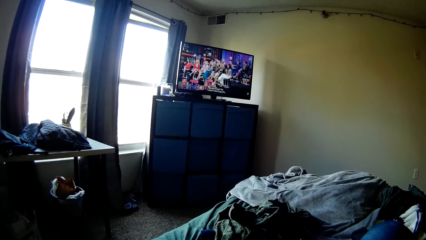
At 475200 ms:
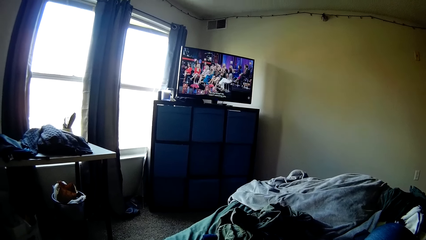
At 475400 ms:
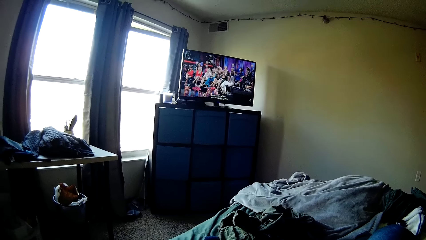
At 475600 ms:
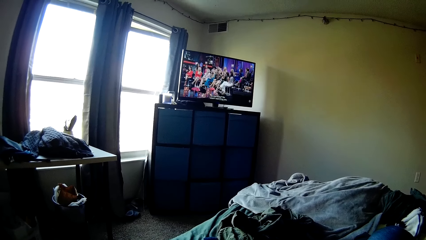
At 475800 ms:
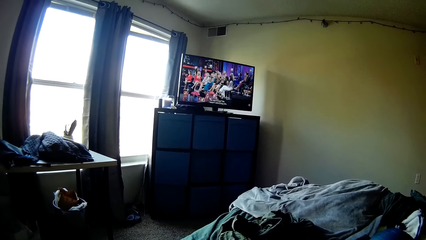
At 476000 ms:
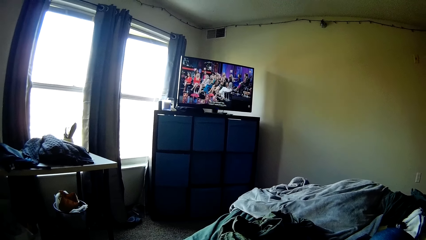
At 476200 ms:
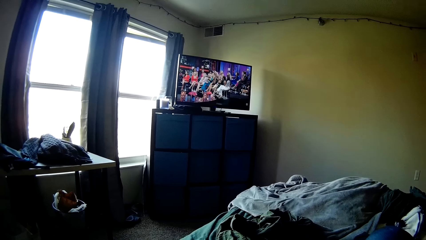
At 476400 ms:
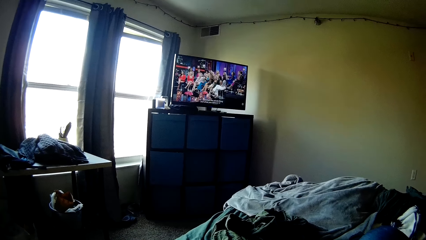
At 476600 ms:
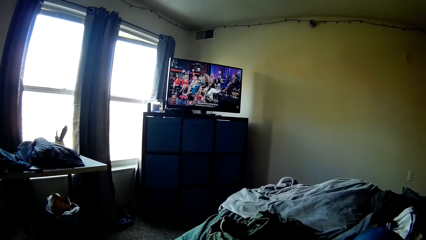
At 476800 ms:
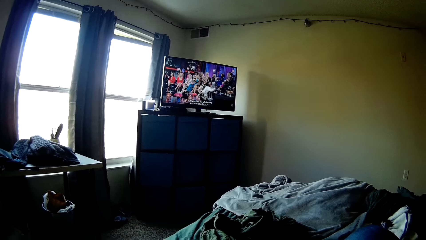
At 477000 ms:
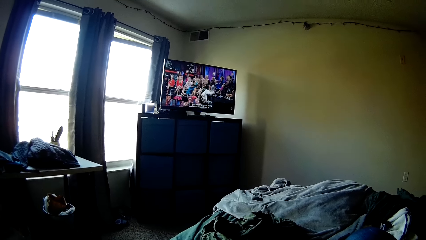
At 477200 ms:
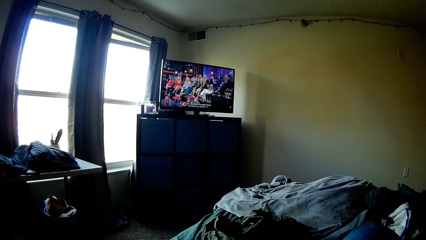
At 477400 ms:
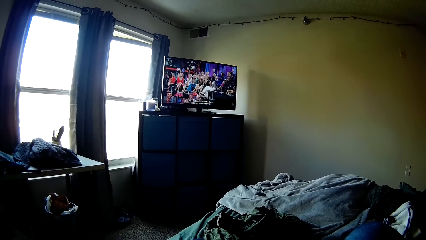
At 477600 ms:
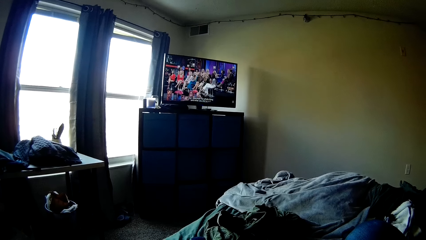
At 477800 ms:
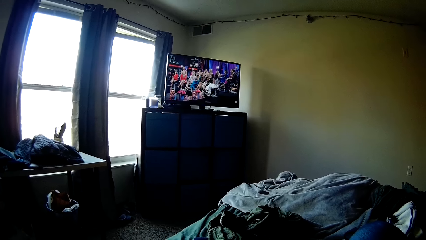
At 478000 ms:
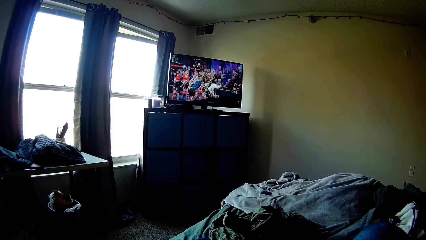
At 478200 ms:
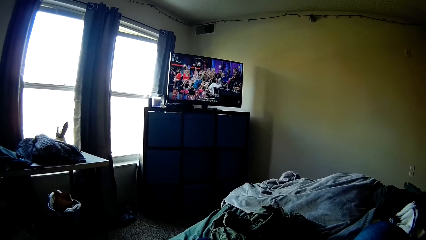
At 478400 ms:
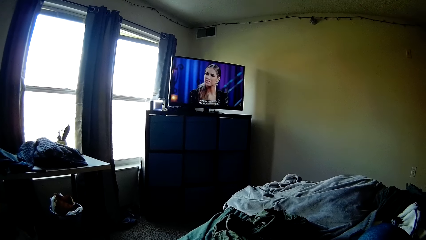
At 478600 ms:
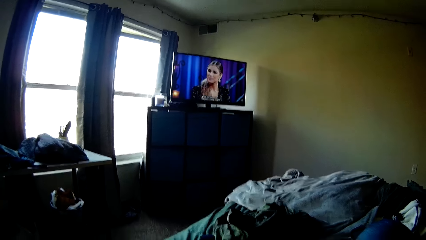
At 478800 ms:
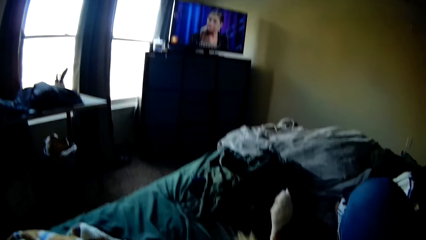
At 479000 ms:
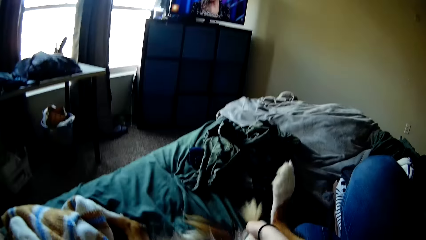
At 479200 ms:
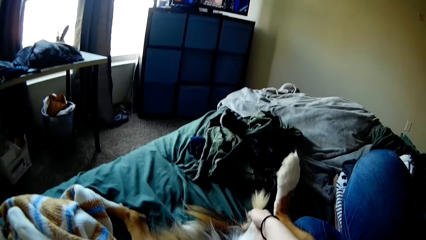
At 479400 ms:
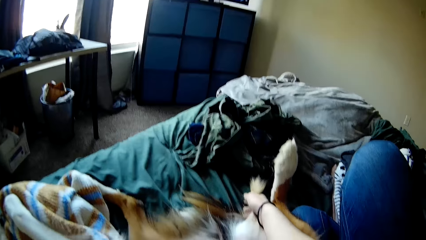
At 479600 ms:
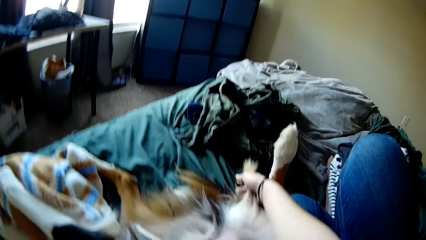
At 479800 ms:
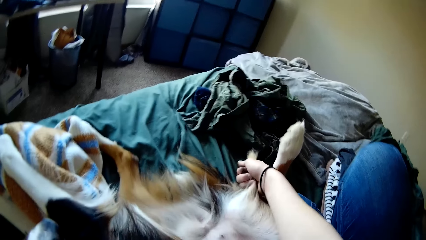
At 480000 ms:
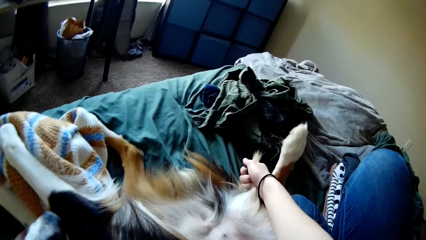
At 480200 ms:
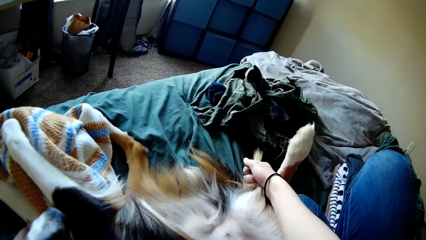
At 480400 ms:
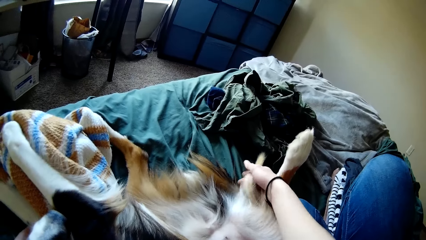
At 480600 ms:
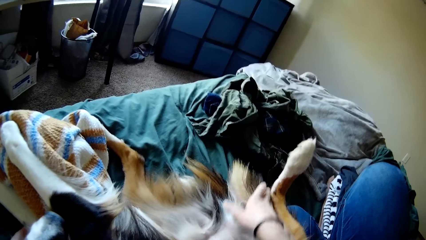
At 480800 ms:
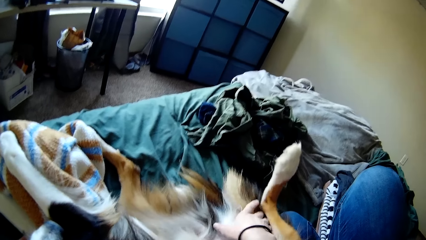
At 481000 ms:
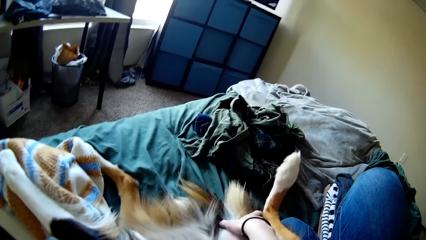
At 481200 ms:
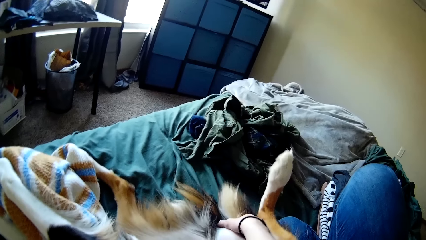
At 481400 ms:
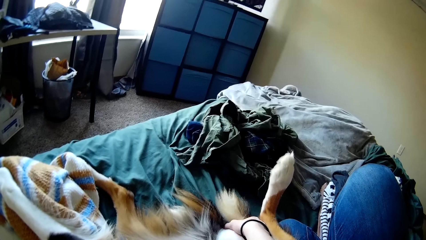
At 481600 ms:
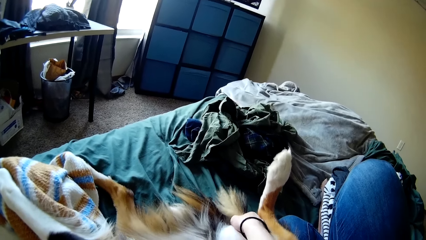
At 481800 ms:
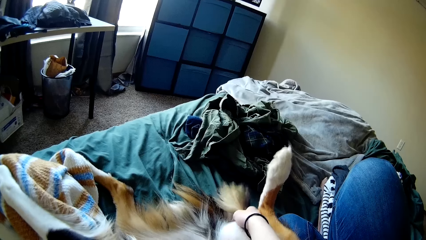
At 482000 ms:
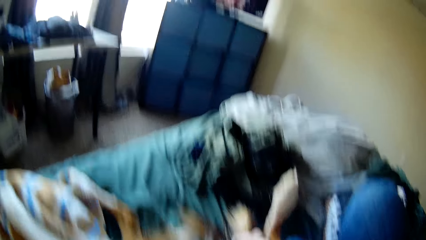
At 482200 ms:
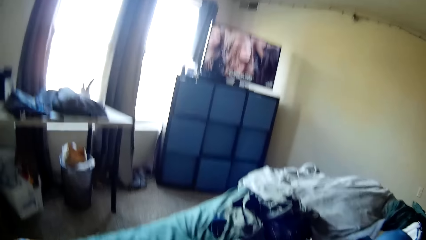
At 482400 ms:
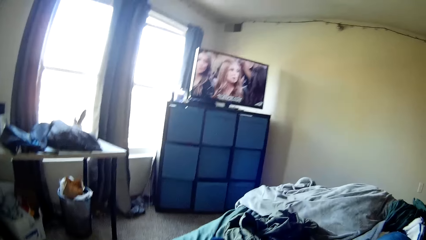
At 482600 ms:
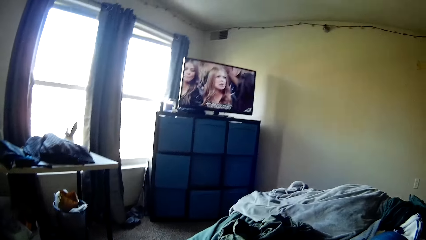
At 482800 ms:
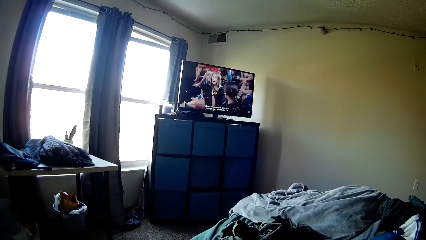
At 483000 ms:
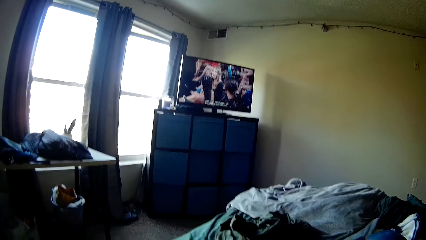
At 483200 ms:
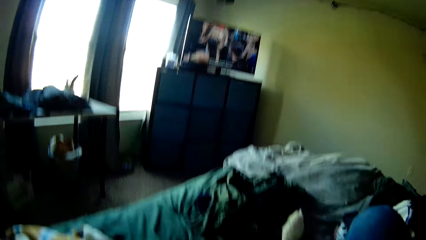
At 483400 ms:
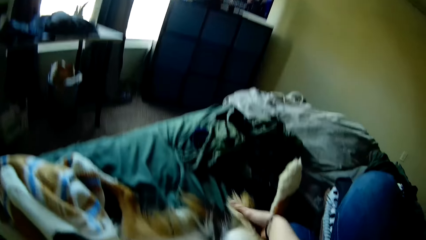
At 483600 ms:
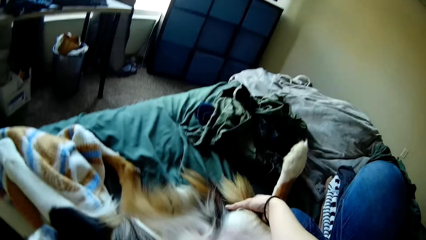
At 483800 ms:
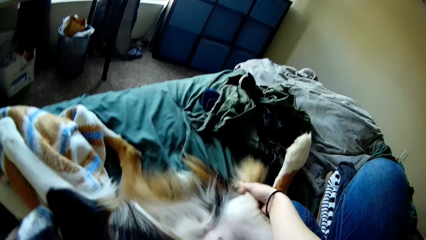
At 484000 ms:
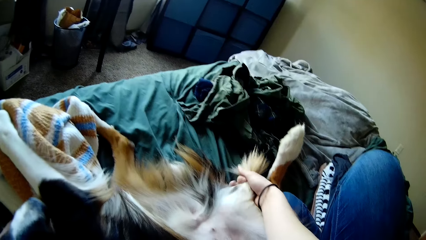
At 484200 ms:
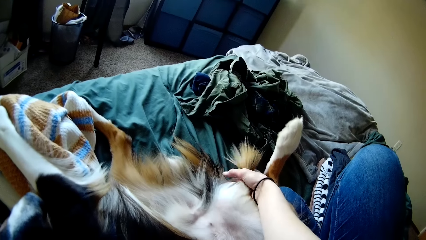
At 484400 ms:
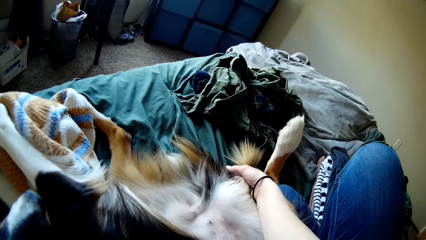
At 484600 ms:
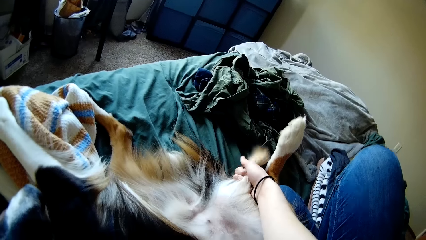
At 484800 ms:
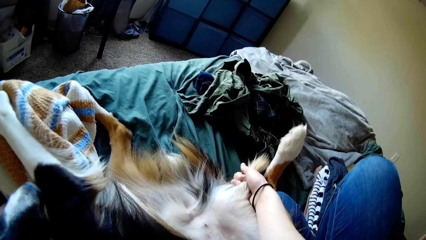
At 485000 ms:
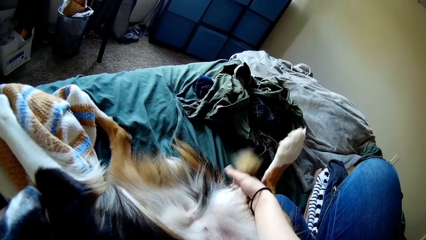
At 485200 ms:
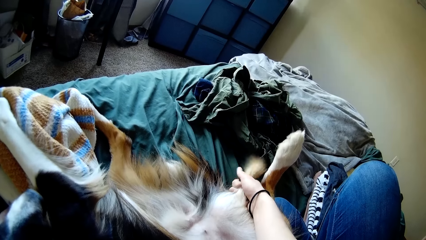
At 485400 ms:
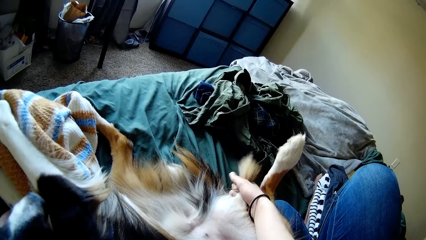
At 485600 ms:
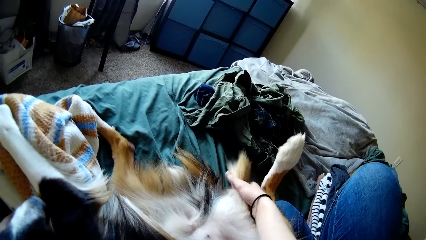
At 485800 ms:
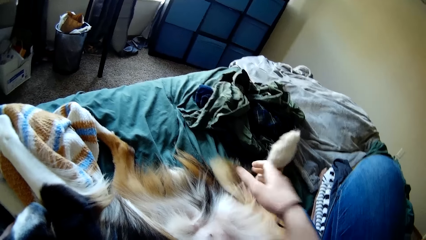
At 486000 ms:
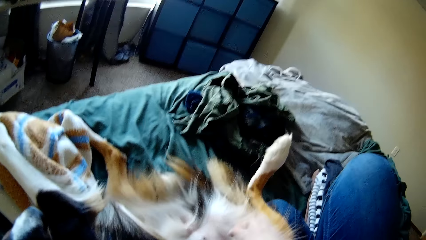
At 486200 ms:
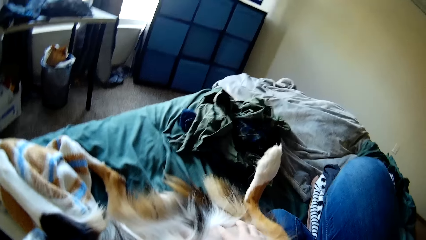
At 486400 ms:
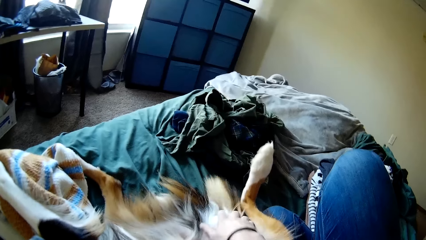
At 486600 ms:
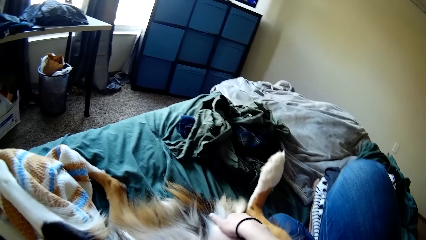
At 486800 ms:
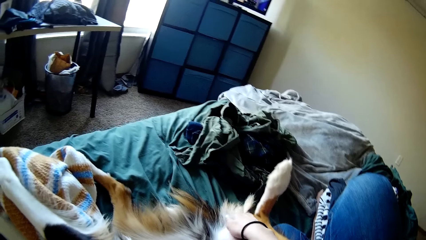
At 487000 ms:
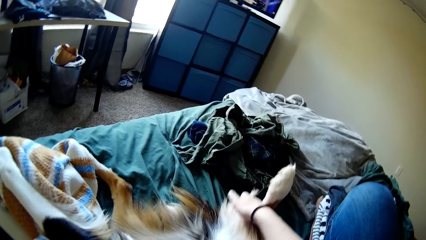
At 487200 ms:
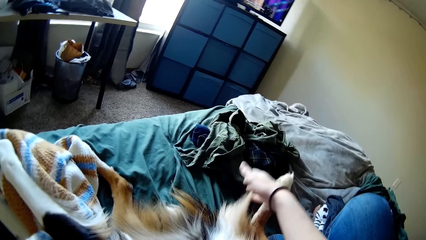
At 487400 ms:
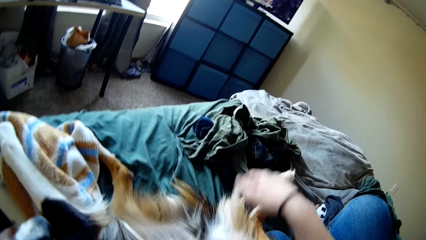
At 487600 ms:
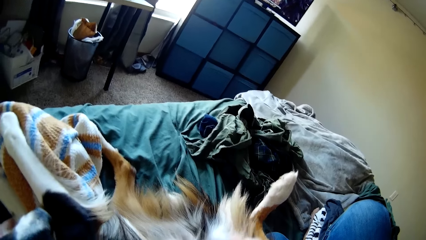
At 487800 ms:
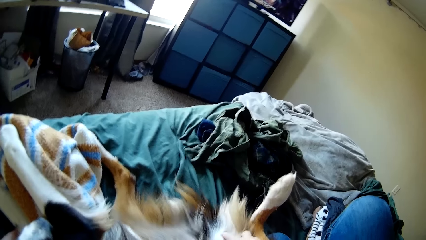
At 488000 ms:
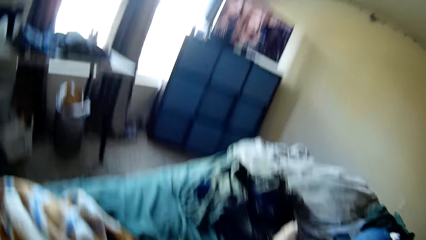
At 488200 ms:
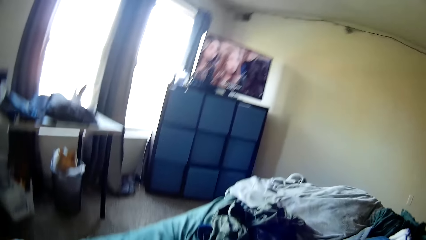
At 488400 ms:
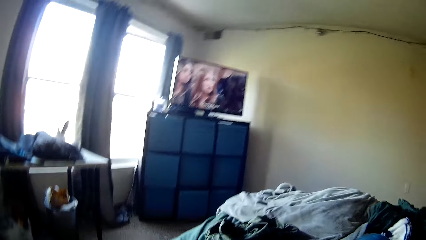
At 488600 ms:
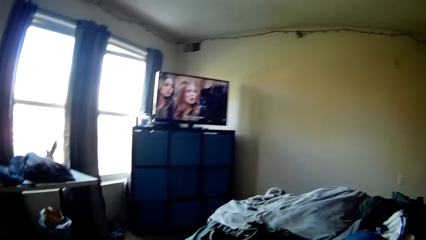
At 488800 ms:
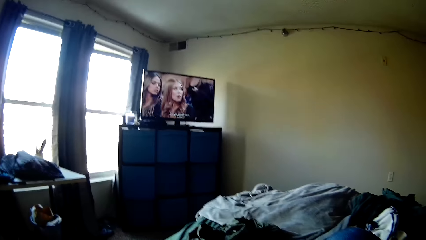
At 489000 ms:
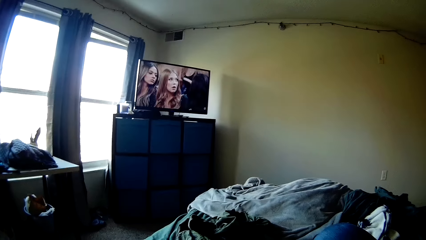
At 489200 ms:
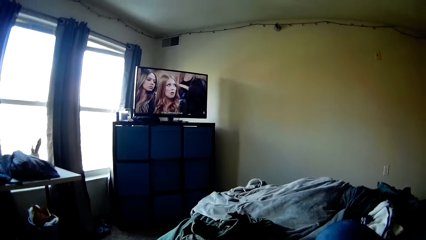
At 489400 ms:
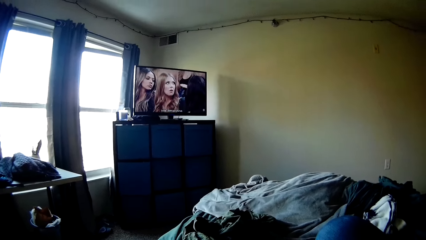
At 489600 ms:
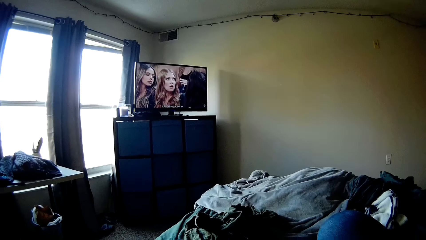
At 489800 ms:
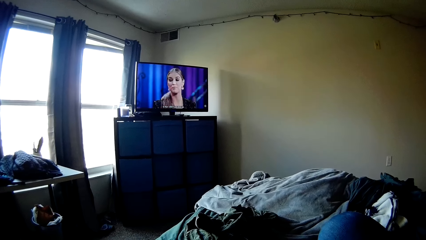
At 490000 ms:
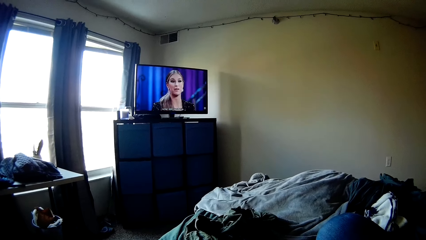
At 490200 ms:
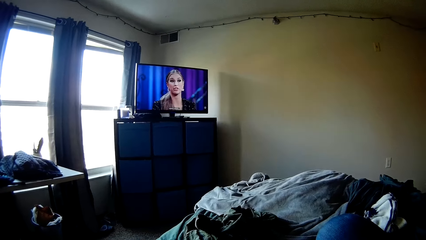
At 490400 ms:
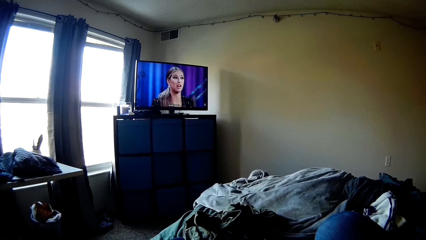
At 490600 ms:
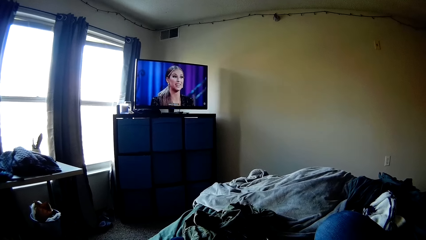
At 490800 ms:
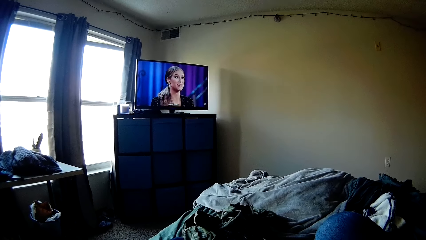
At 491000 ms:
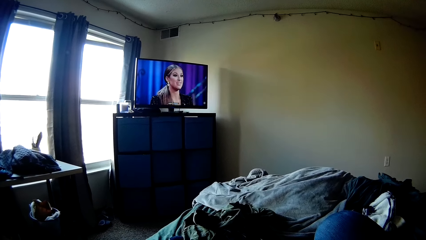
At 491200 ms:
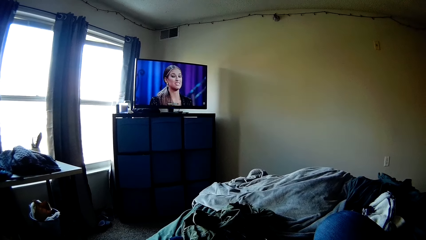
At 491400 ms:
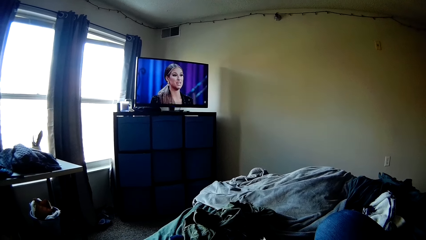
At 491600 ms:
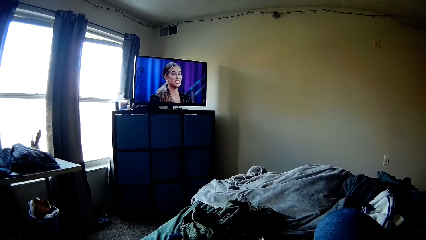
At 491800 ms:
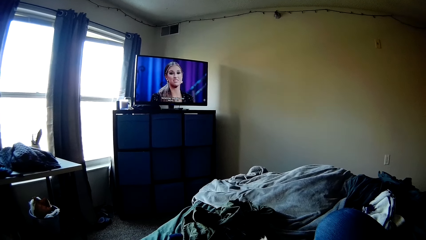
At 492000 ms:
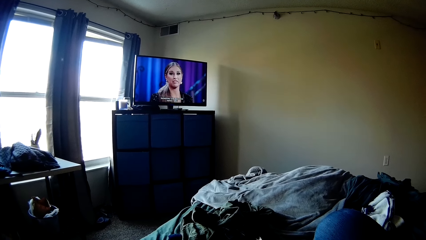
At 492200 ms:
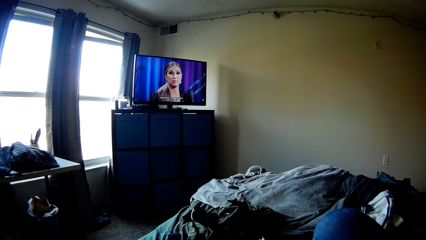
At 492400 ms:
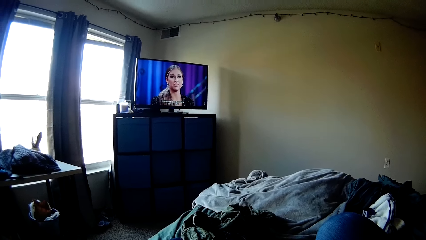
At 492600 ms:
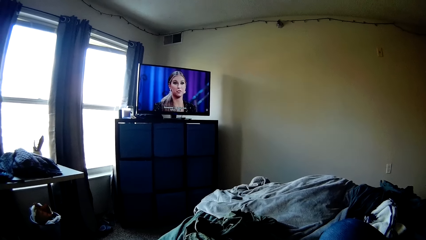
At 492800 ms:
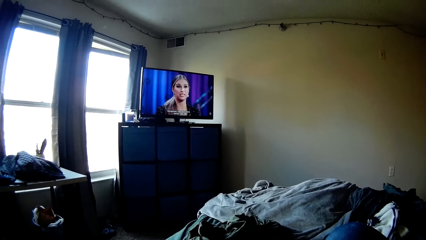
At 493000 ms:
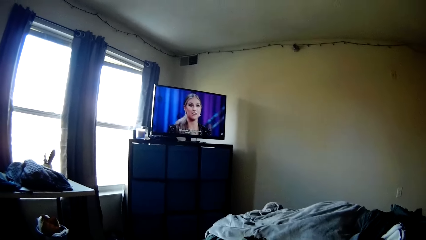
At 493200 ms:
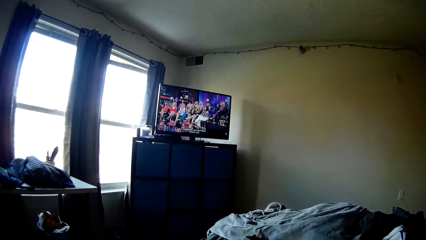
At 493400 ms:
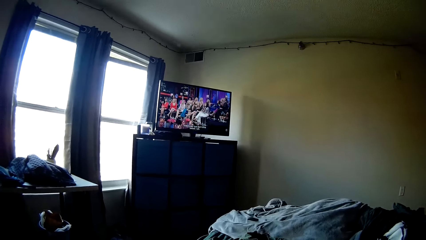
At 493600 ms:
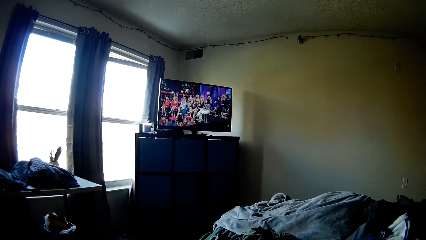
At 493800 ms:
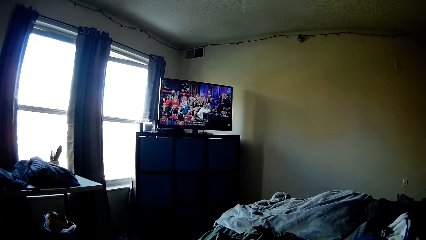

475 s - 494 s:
The camera wearer holds the dog's fur. They look at the television. They rub the dog's fur. They look at the television.
